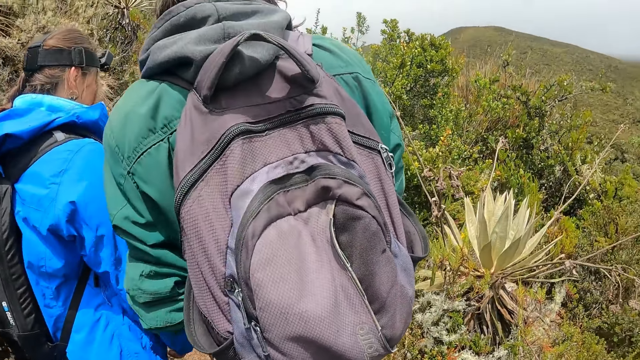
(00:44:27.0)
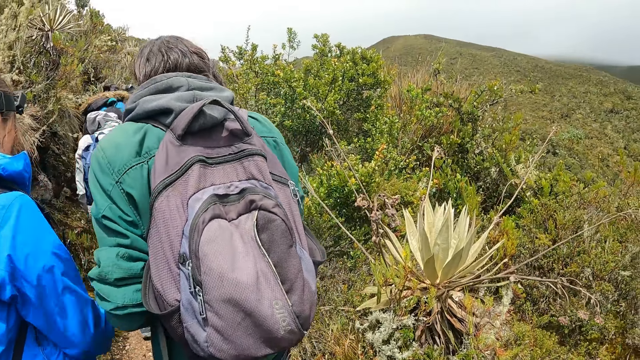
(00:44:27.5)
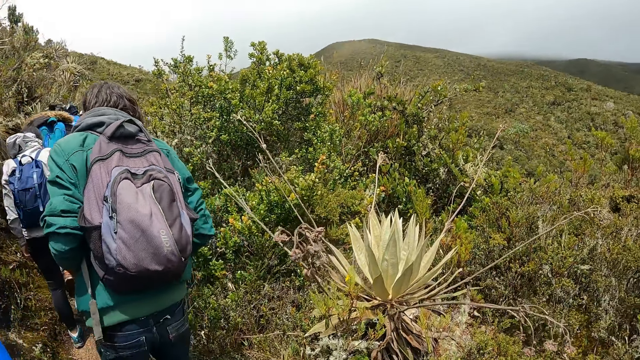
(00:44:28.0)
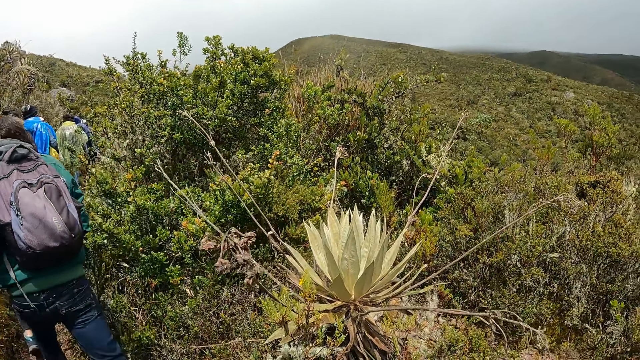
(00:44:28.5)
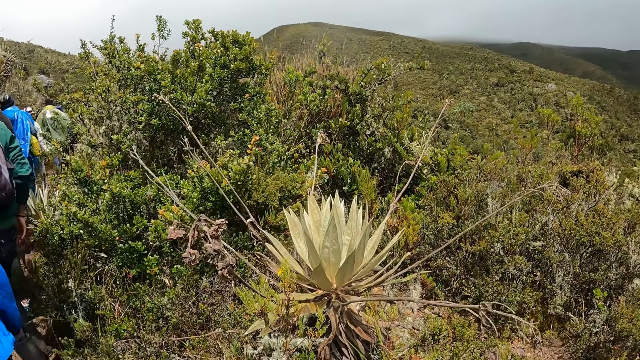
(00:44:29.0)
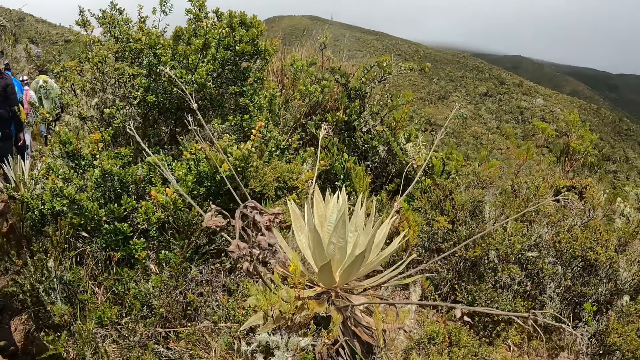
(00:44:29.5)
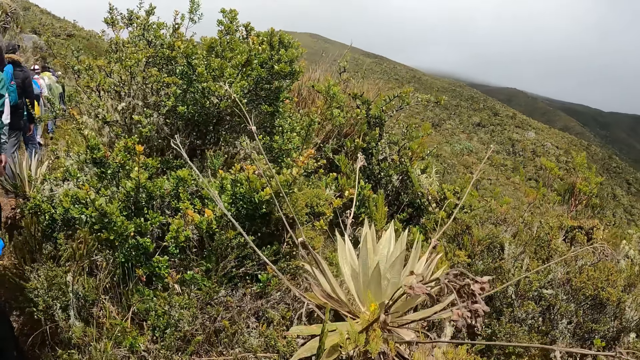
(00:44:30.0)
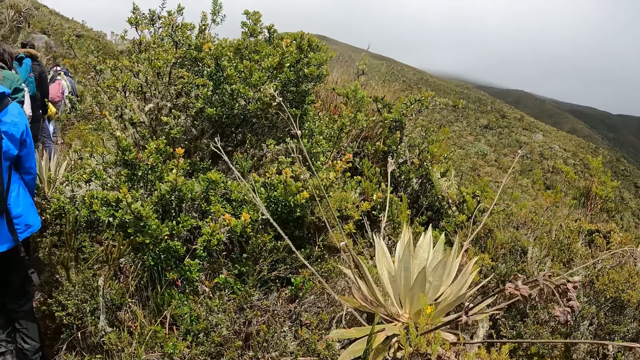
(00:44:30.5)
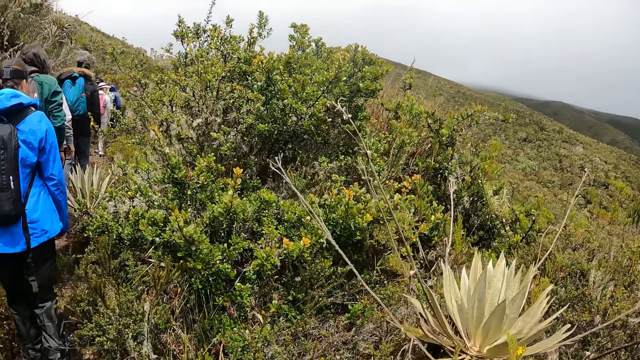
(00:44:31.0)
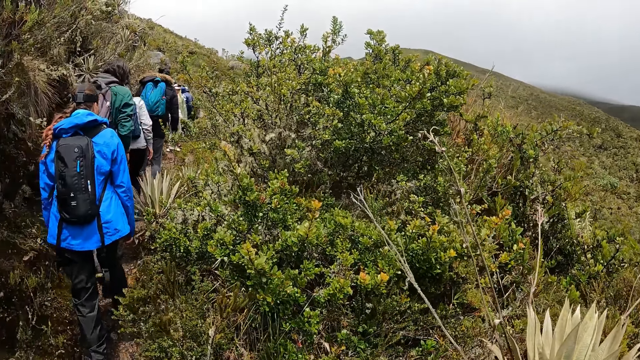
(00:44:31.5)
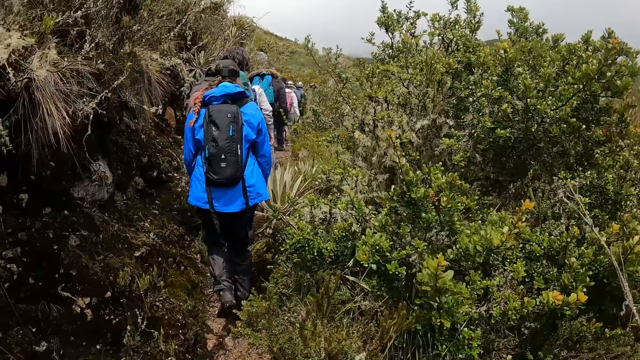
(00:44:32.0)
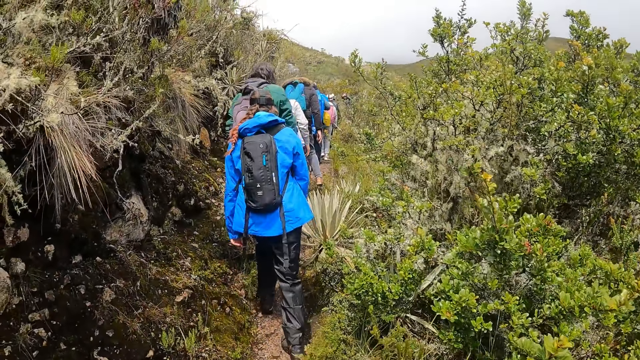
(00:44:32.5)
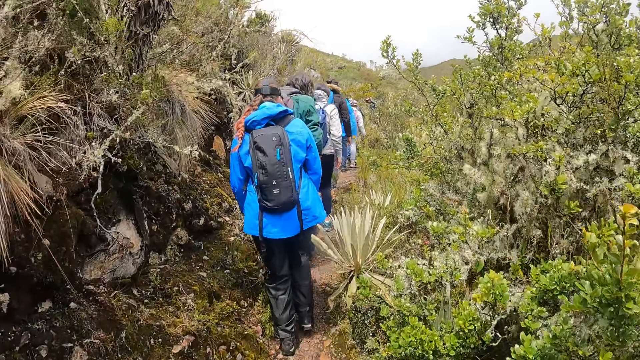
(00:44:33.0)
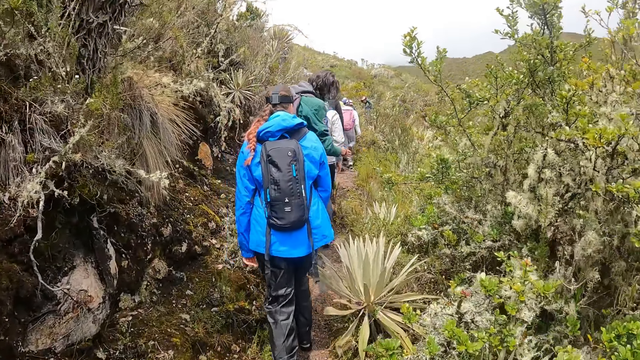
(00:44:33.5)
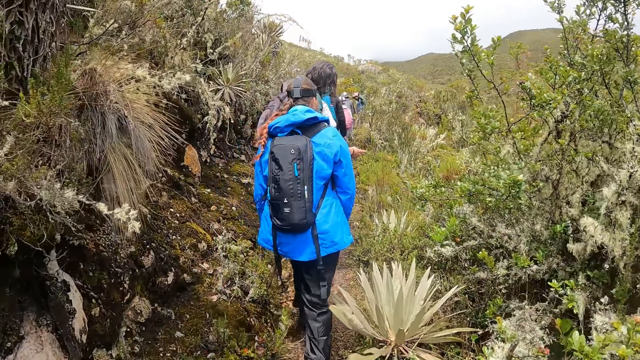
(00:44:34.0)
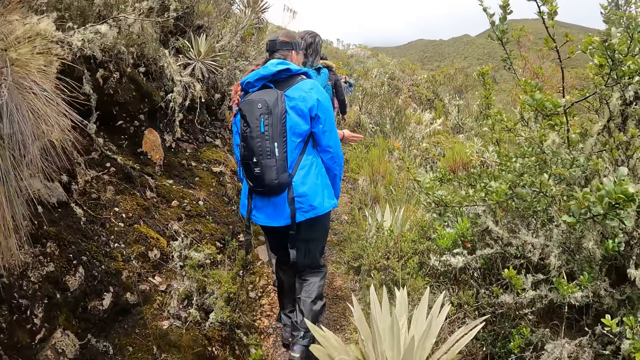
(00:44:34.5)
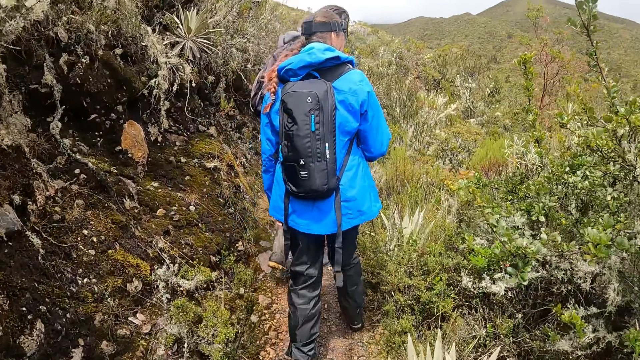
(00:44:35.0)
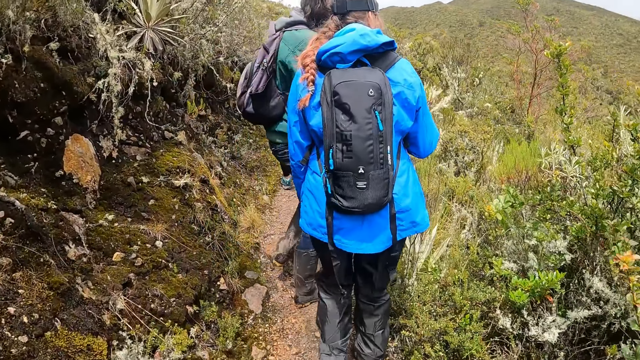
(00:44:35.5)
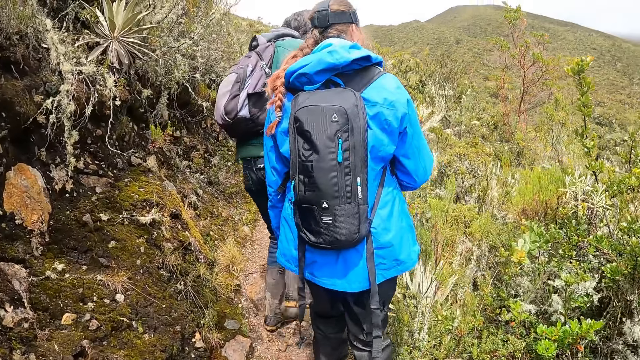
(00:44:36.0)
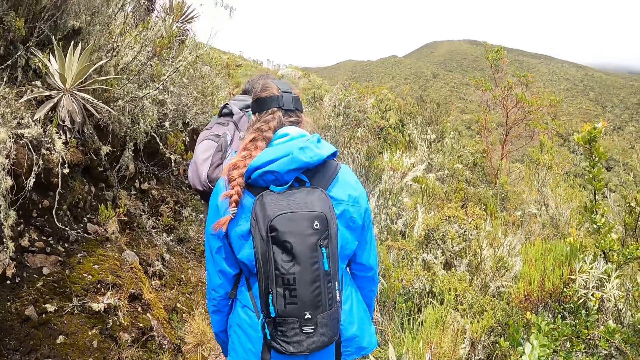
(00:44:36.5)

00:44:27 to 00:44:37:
The camera wearer looks around the mountain. They walk around the mountain. A man talks to a woman.

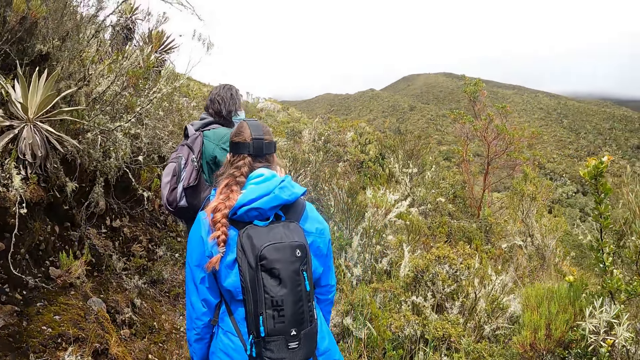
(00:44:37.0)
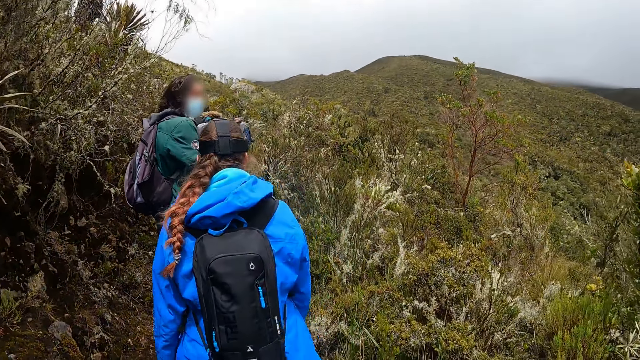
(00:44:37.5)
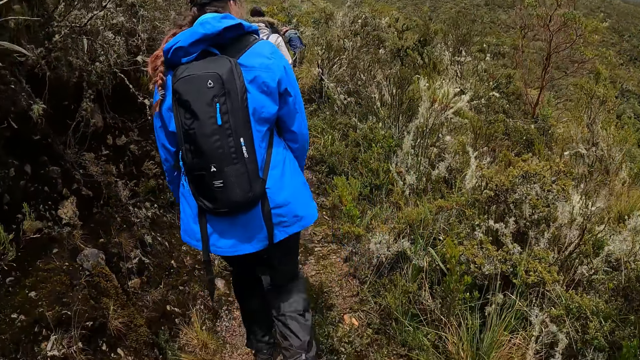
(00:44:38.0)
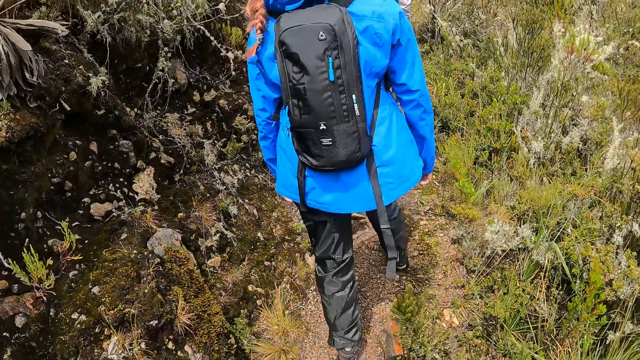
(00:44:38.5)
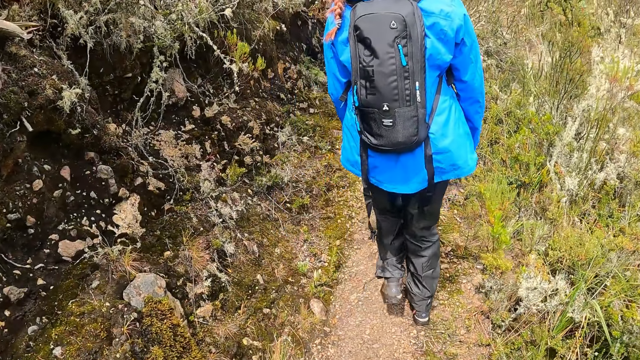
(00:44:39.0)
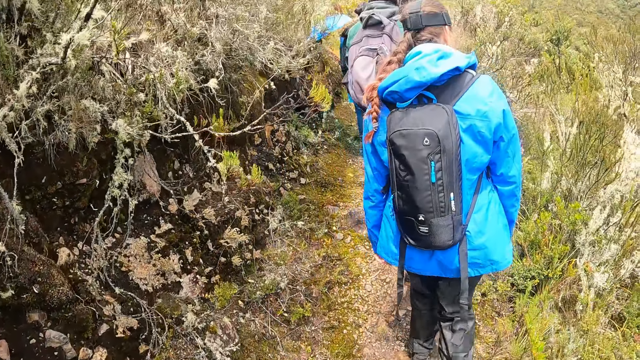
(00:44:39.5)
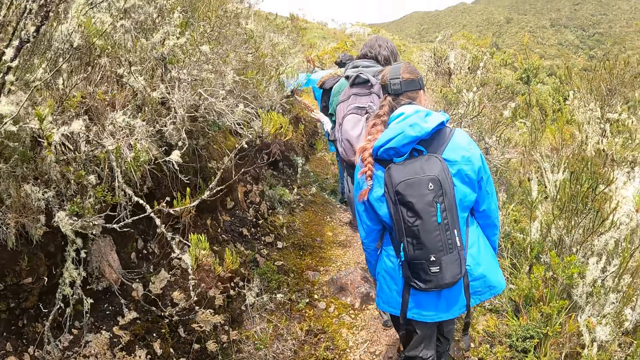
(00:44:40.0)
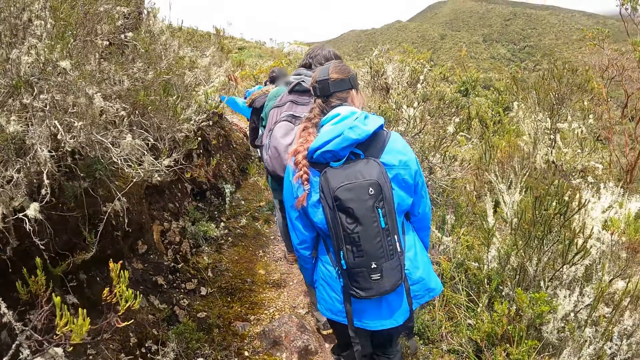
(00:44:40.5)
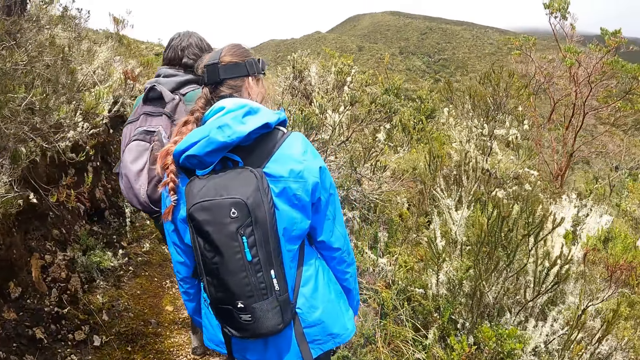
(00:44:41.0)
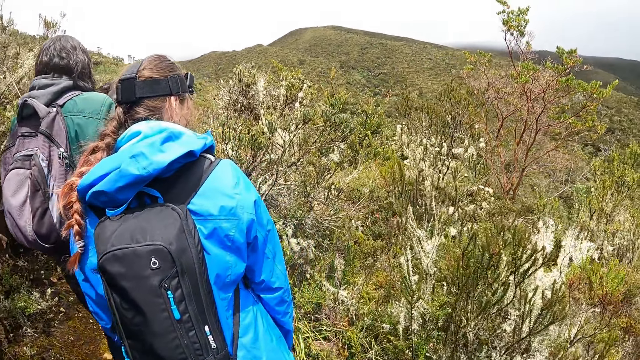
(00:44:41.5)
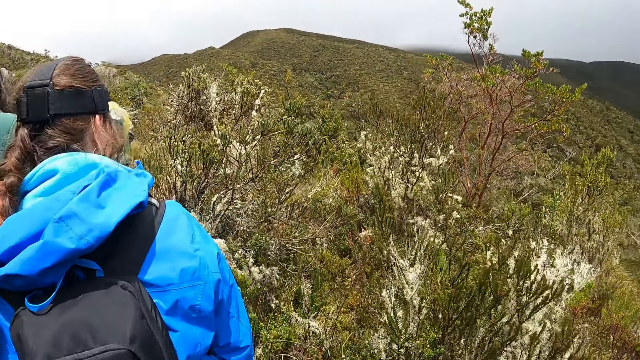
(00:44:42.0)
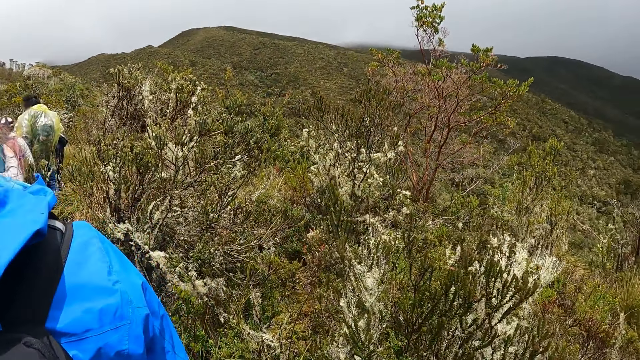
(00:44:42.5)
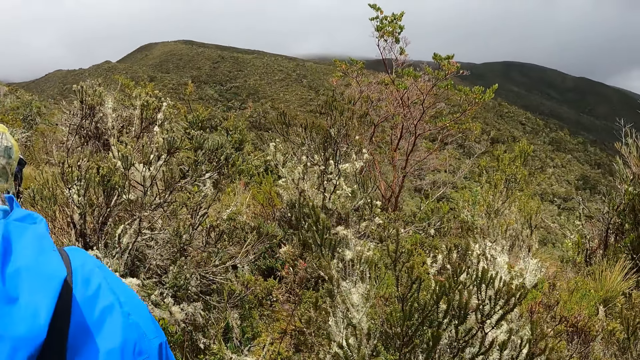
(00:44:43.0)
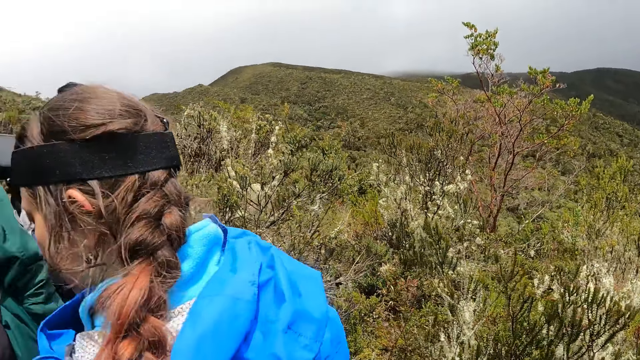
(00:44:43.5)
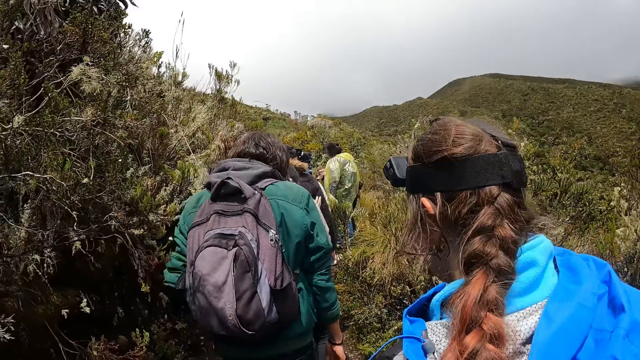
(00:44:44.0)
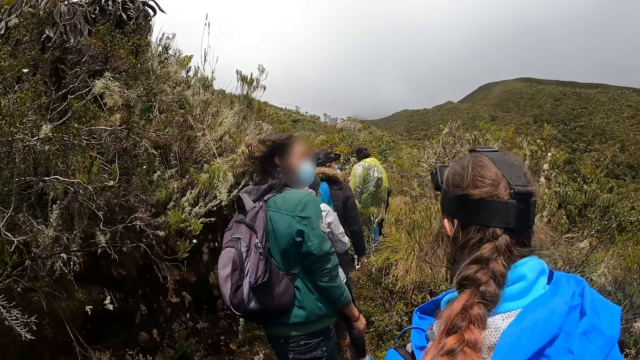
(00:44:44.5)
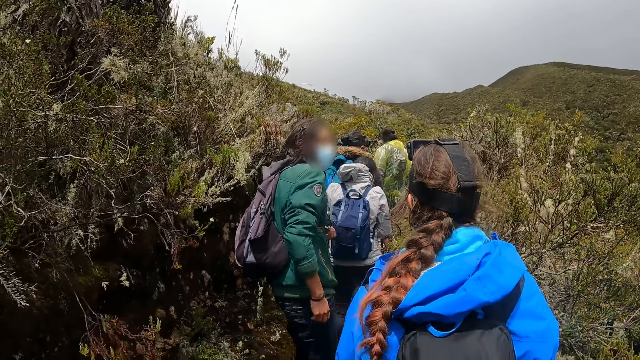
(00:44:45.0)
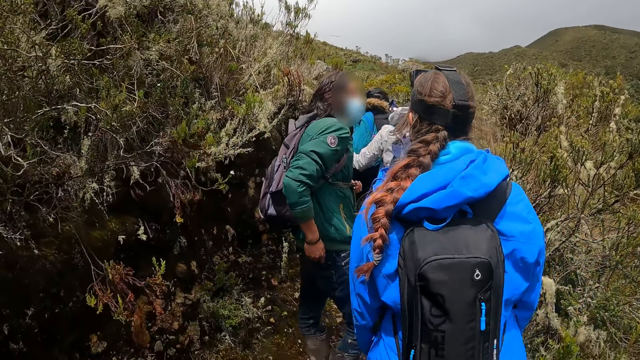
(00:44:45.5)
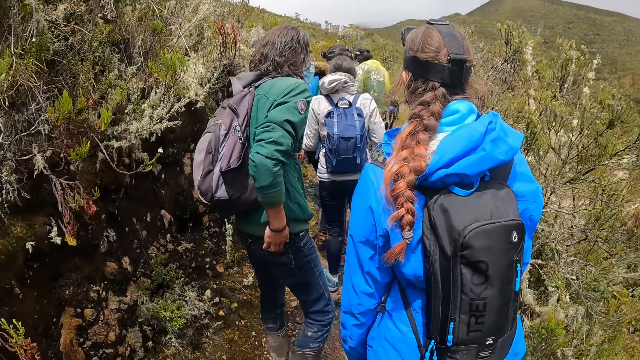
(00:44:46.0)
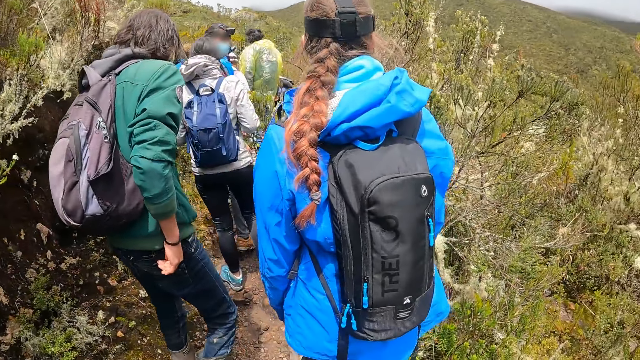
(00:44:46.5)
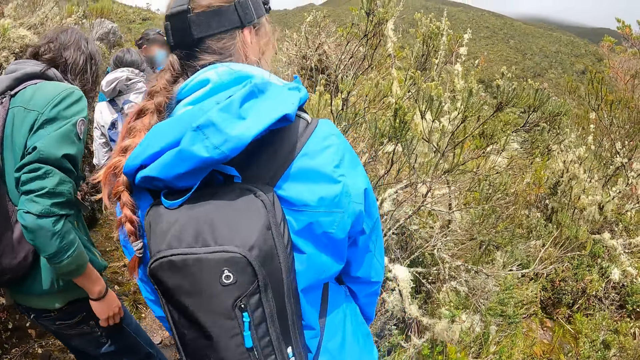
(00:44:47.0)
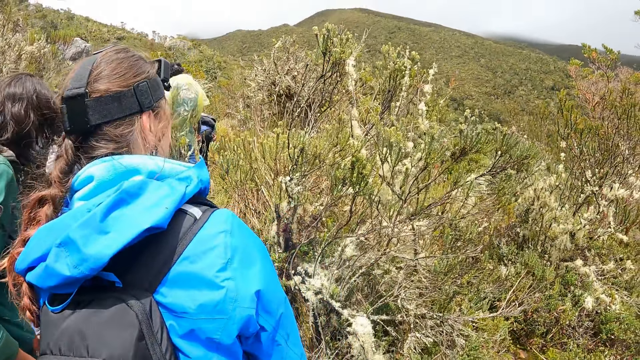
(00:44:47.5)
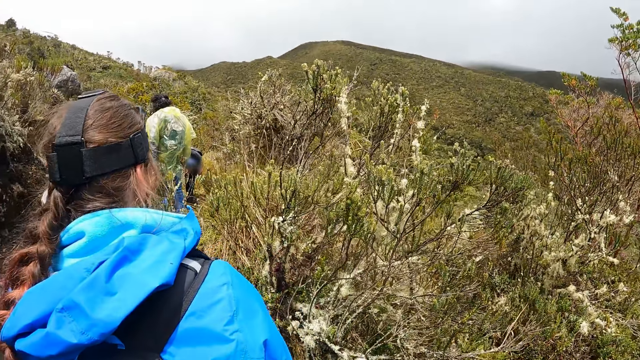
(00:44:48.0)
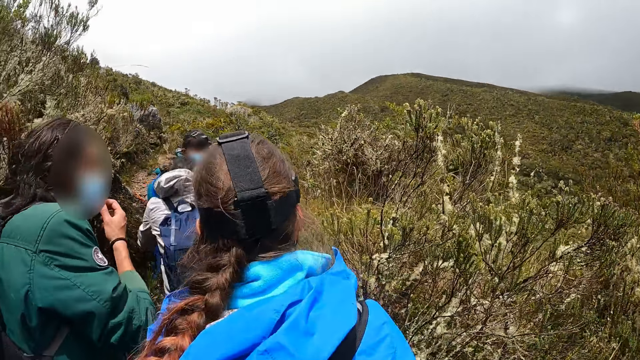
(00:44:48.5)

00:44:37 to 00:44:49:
The camera wearer walks around the mountain. A man touches the pocket. A woman looks around the mountain.
